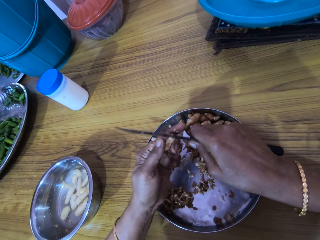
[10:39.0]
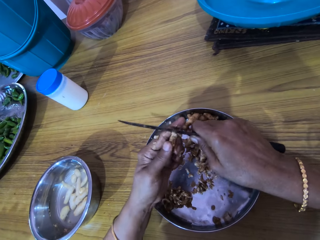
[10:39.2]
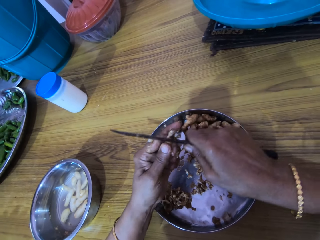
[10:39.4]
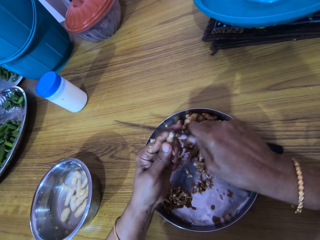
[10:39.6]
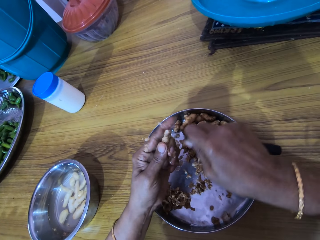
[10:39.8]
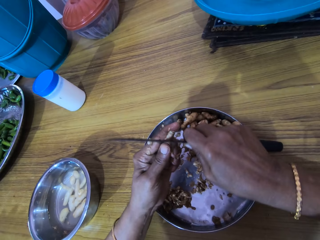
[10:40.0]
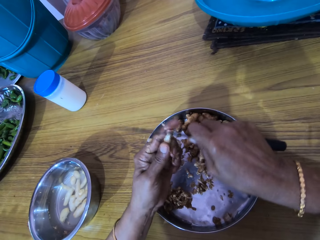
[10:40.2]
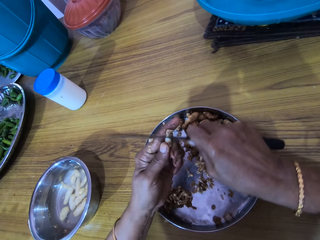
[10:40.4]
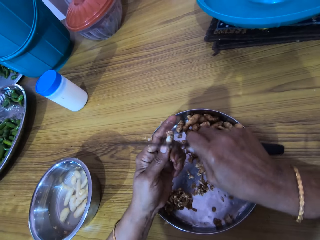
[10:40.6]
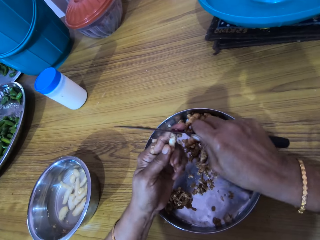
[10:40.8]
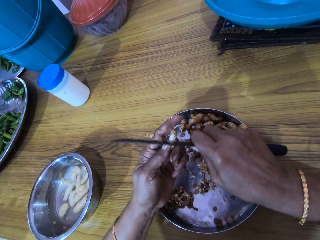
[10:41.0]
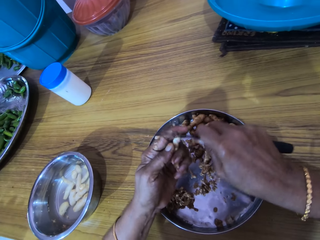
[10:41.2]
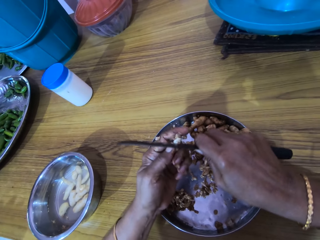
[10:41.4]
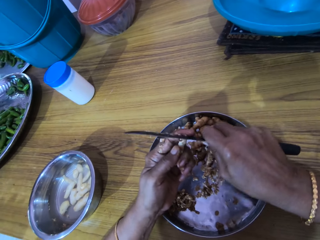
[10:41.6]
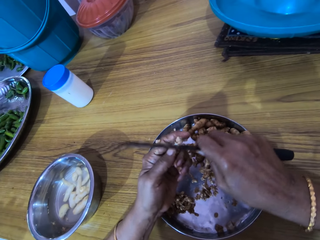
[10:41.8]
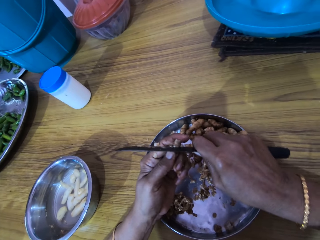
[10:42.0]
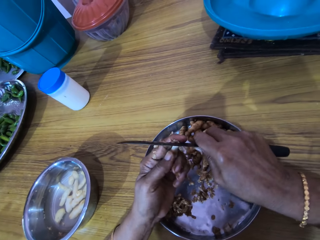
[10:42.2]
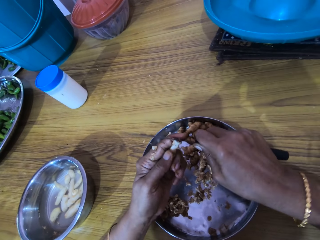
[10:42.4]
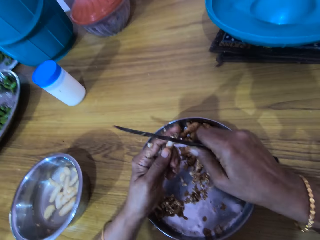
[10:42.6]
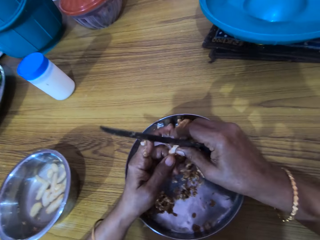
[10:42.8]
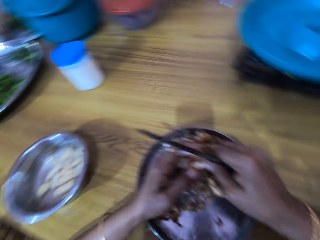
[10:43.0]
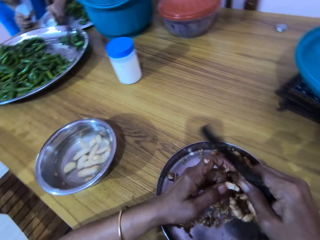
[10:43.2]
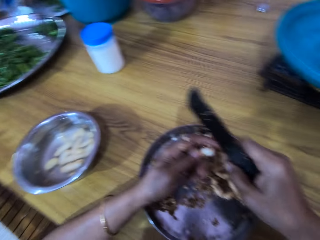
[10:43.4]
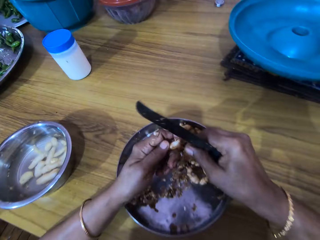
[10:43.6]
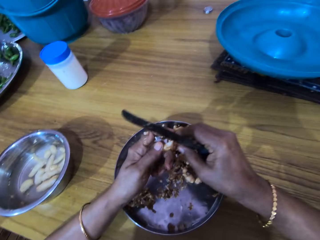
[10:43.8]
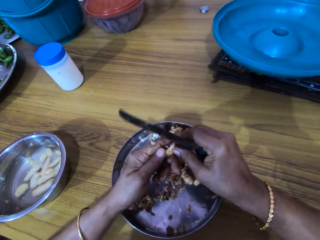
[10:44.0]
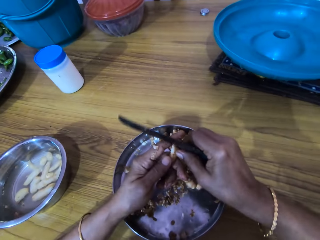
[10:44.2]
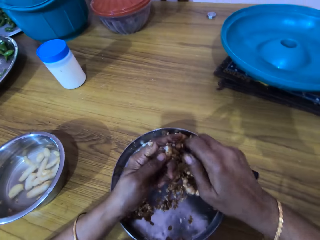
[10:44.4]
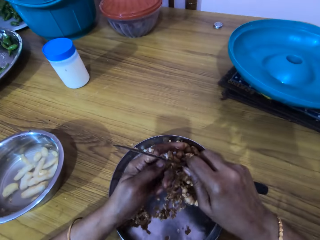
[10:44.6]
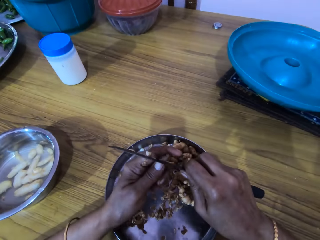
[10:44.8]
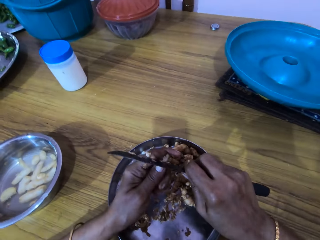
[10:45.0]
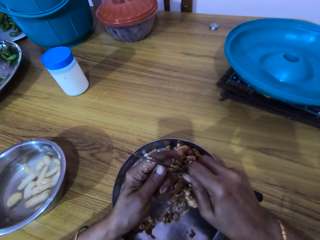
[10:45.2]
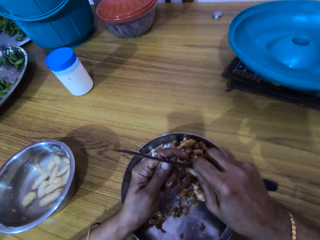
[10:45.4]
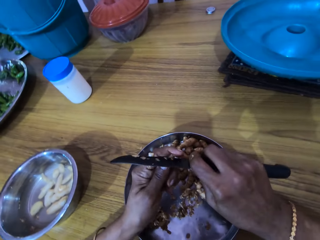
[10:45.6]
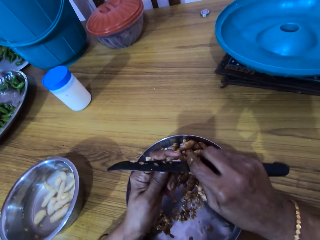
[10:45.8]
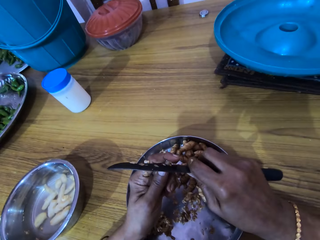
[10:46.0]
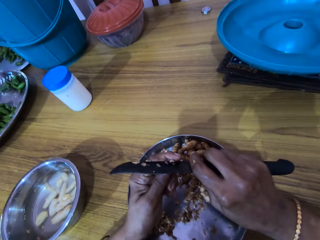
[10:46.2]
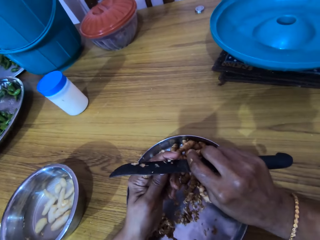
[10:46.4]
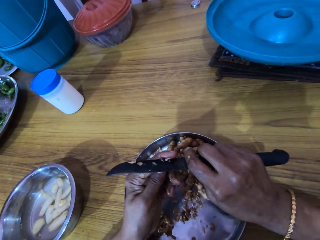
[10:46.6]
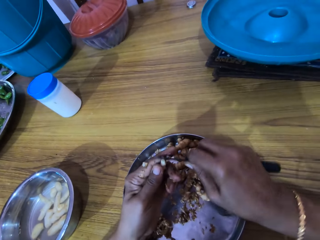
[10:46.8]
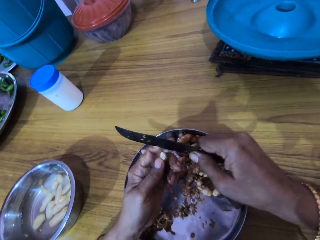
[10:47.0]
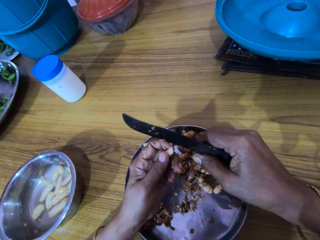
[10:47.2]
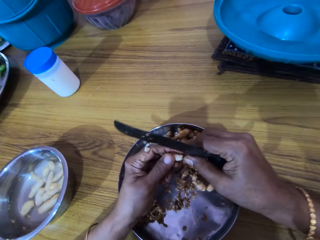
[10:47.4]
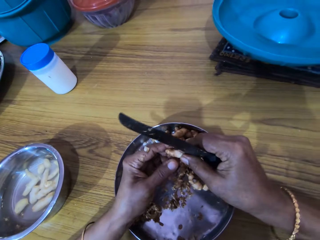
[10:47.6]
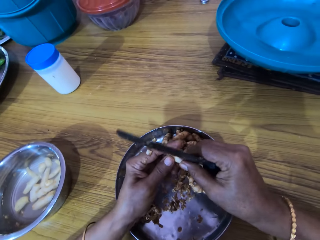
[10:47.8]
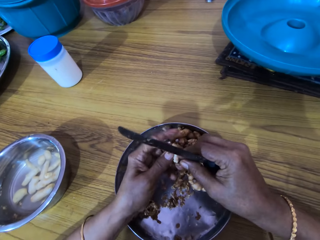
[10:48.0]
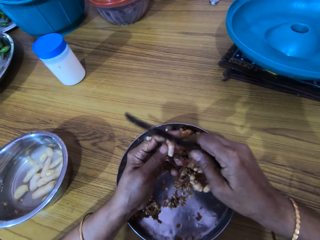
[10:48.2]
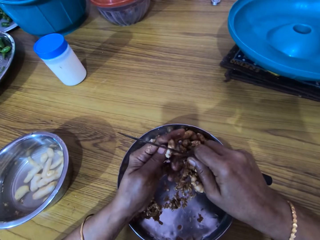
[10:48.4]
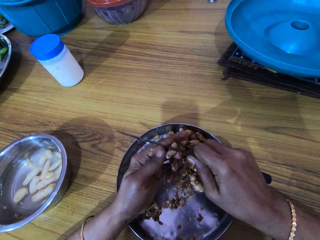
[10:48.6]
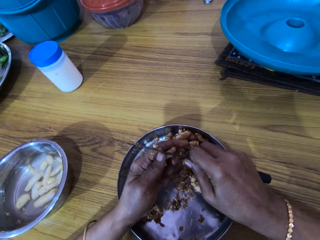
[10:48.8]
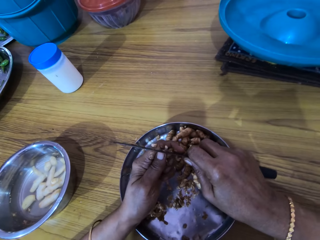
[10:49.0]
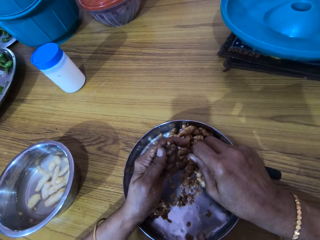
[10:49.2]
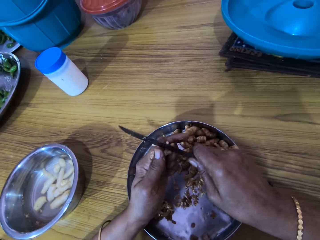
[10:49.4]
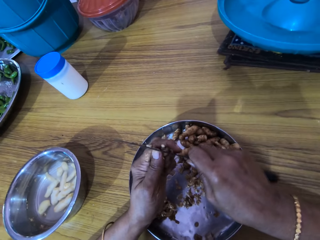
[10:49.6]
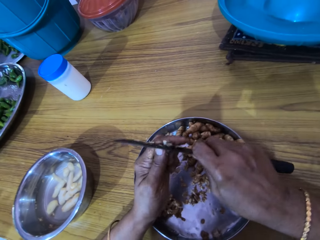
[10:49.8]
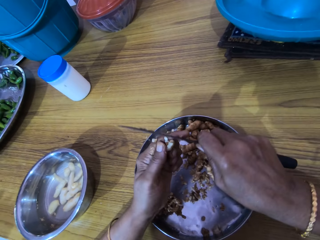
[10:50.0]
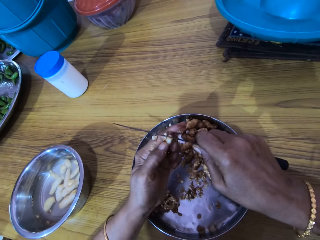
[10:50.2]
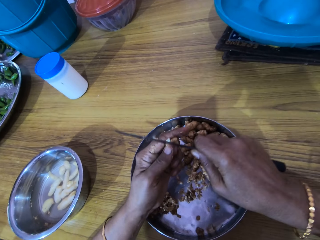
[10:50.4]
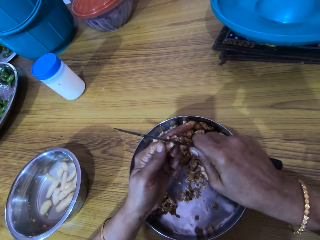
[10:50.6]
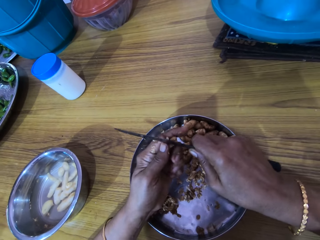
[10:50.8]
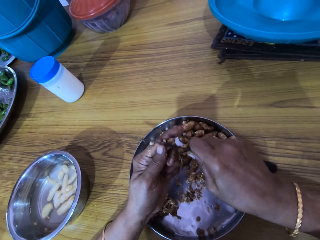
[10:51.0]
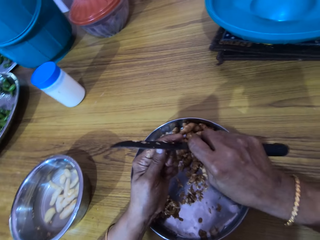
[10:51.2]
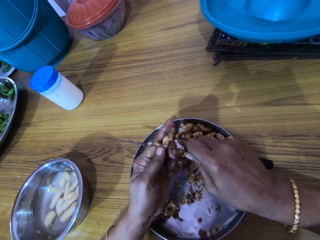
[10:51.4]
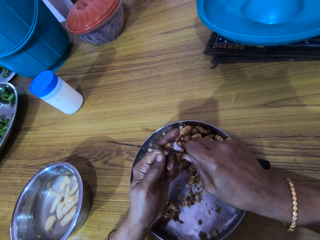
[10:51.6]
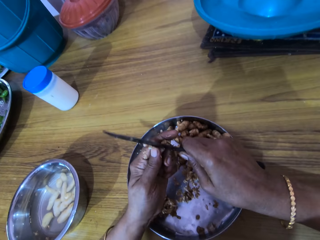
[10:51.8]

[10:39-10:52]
The camera wearer scrapes the cocoyam with the knife in her right hand. She interacts with the woman. She holds the cocoyam with both hands. She holds the cocoyam with her left hand. She adjusts the cocoyam with her right hand. She peels the cocoyam with the knife in her right hand. She holds the cocoyam with both hands. She holds the cocoyam with her left hand. She peels the cocoyam with the knife in her right hand.

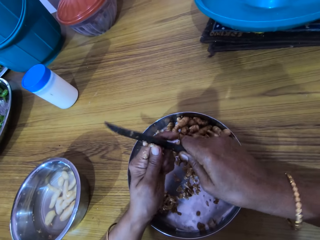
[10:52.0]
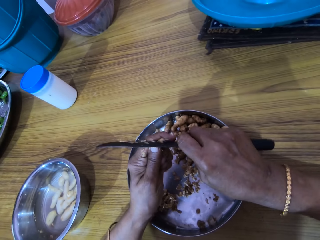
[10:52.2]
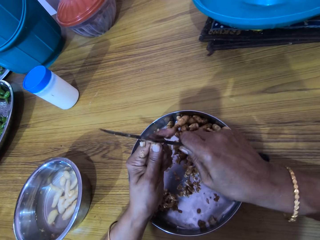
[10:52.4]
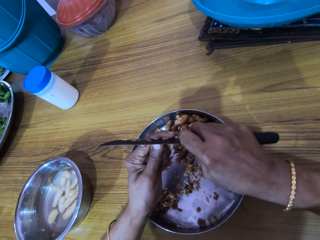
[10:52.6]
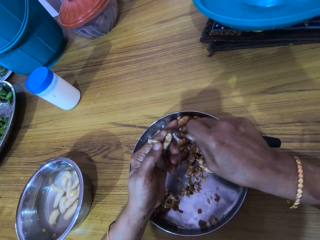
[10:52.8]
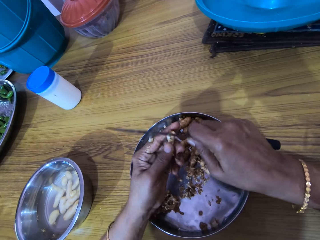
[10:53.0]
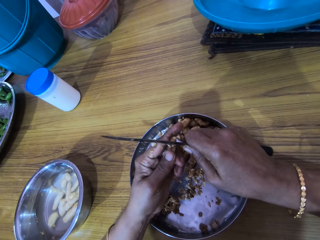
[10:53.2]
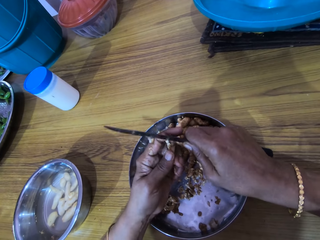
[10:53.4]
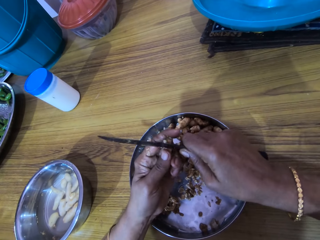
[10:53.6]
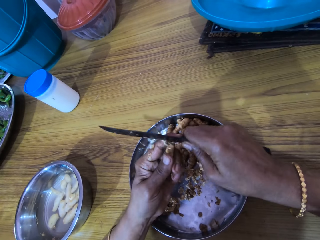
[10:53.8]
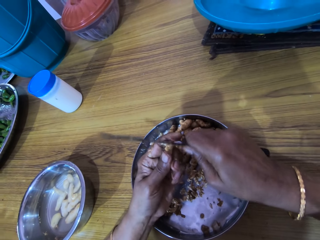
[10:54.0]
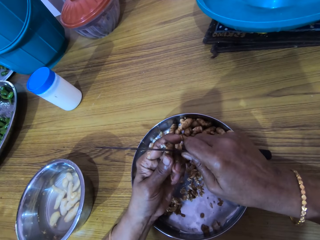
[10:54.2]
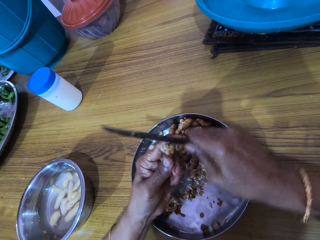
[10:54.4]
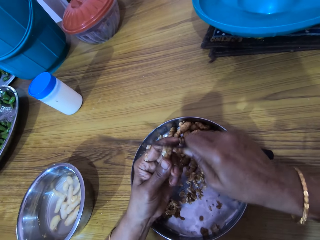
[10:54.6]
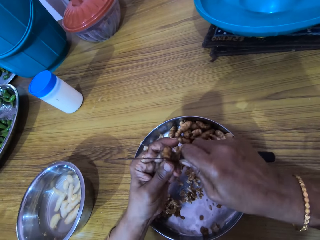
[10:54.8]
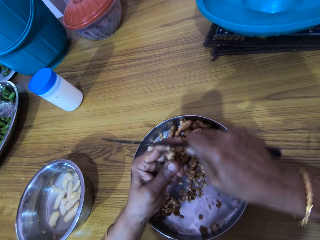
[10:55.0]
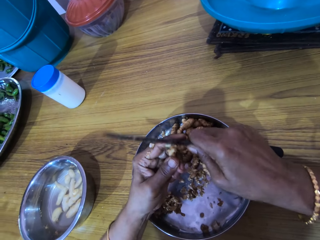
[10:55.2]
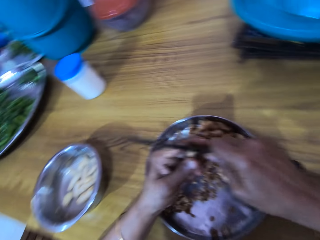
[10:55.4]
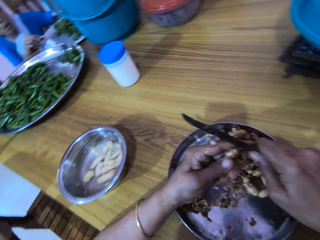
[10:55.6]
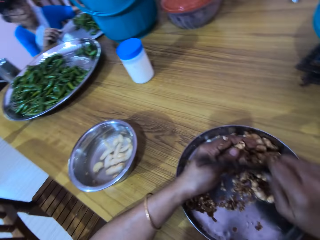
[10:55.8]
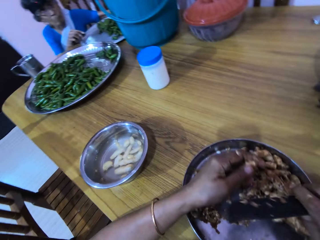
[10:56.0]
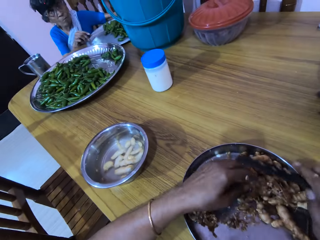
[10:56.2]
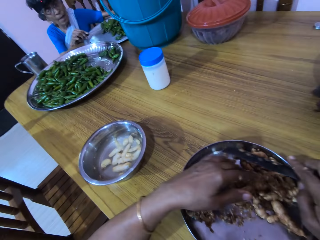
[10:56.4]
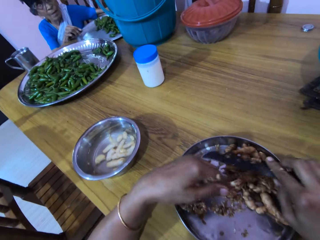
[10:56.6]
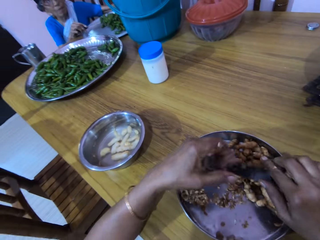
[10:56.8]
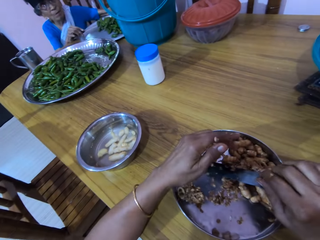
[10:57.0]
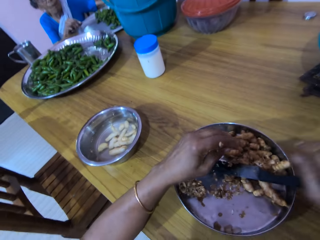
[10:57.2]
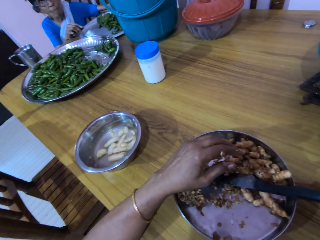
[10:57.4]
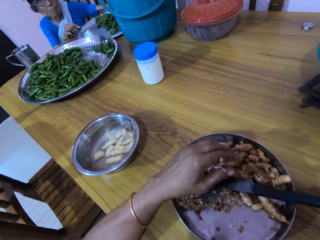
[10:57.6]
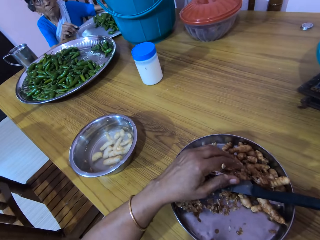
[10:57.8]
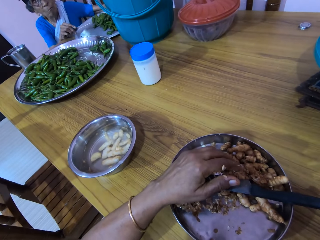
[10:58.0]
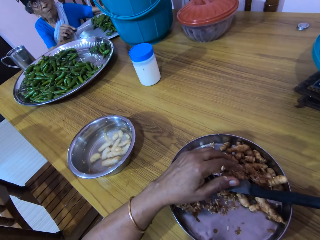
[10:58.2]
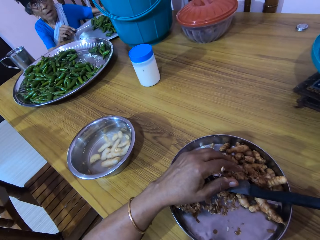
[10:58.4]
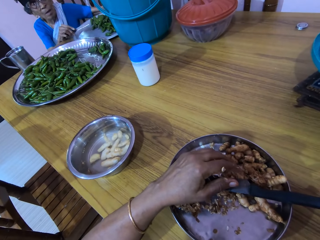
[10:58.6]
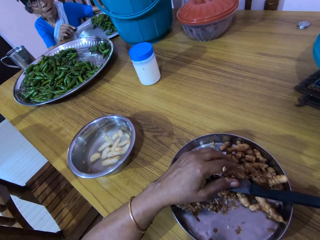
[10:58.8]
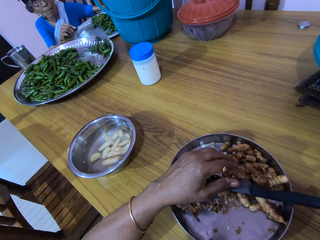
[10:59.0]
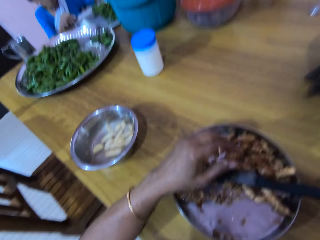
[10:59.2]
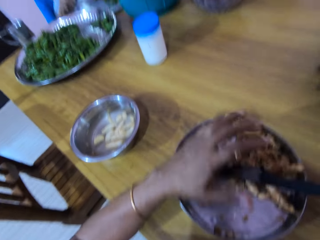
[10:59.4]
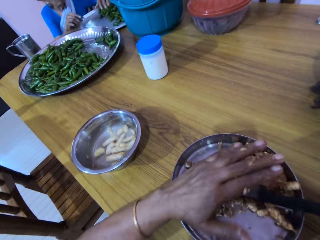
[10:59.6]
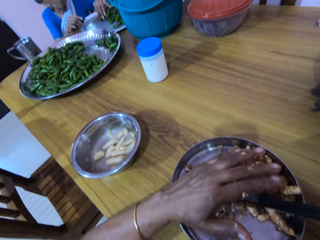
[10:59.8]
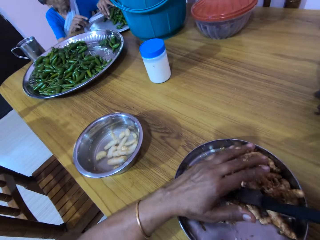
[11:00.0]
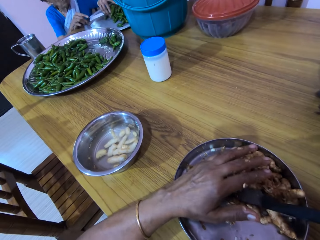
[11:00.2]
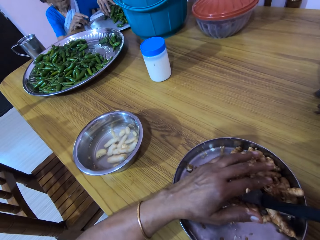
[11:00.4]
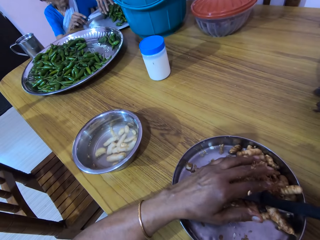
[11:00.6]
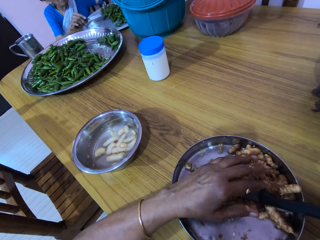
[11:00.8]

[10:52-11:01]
The camera wearer scrapes the cocoyam with the knife in her right hand. She drops the cocoyam in the bowl with her left hand. She drops the knife on the bowl with her right hand. The woman holds a knife with her right hand. The camera wearer shakes the hand.
